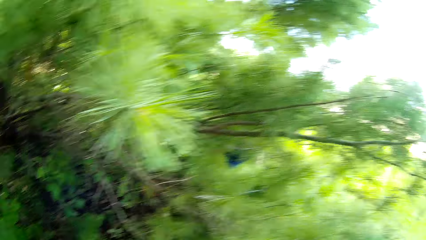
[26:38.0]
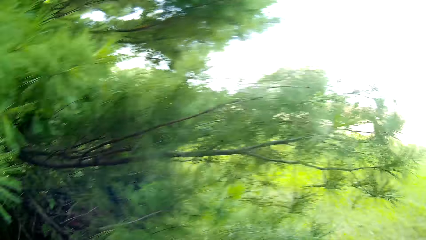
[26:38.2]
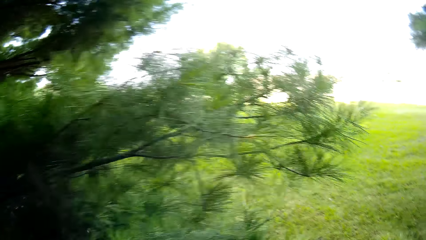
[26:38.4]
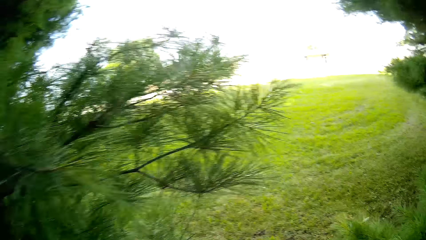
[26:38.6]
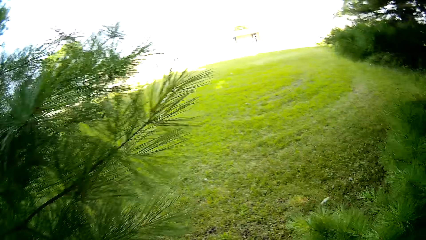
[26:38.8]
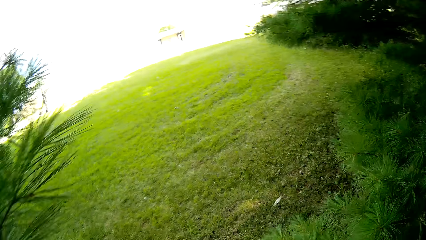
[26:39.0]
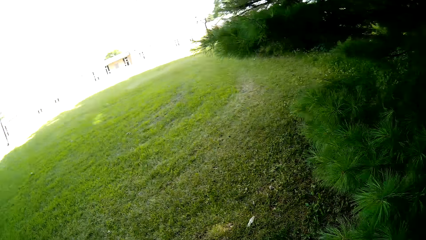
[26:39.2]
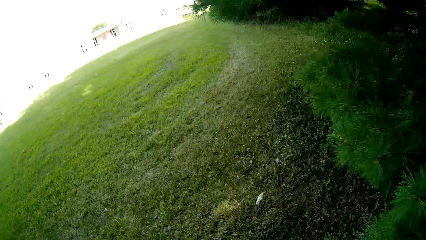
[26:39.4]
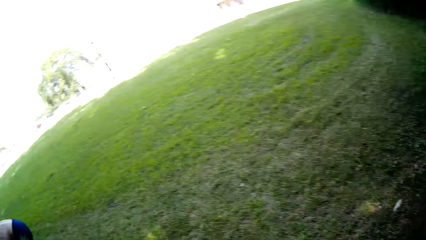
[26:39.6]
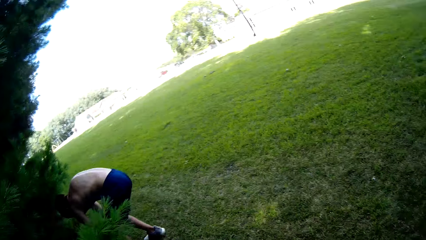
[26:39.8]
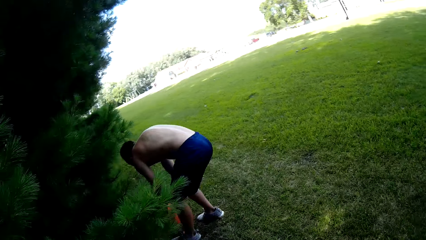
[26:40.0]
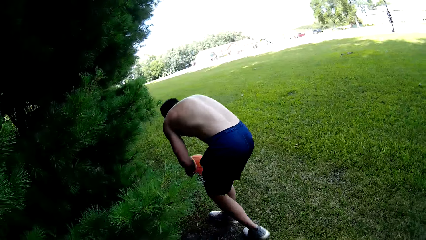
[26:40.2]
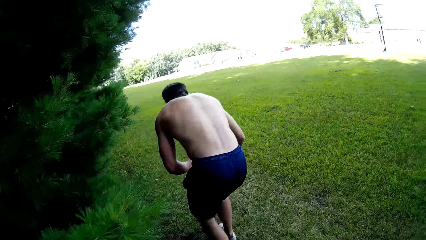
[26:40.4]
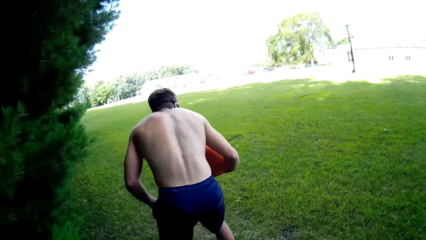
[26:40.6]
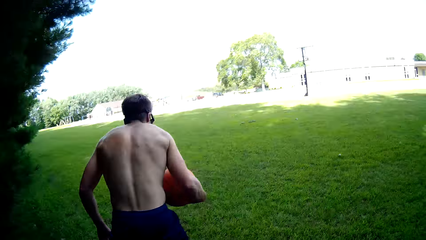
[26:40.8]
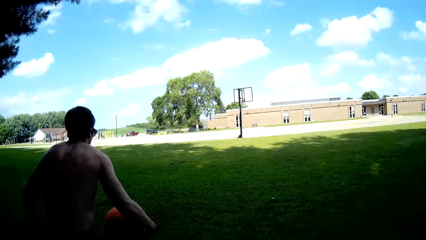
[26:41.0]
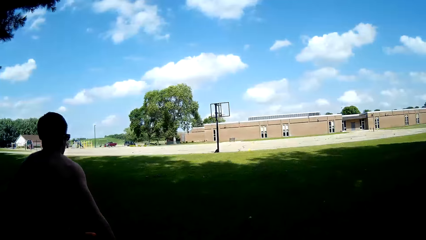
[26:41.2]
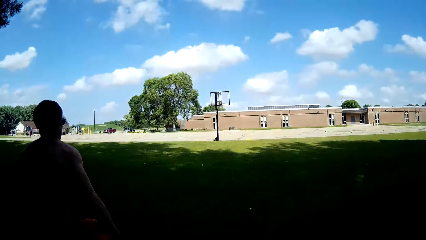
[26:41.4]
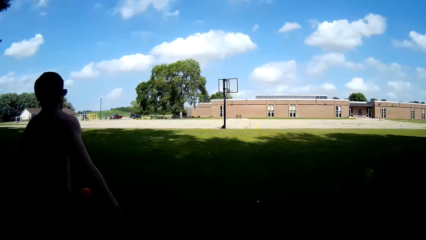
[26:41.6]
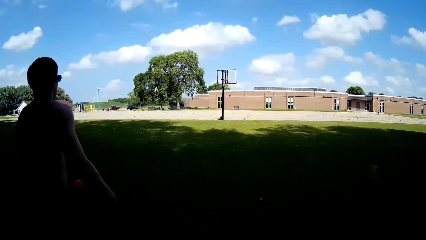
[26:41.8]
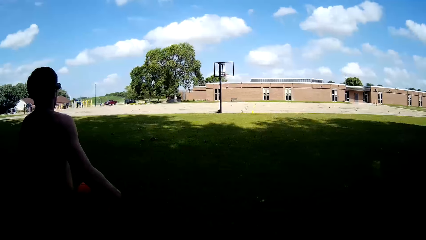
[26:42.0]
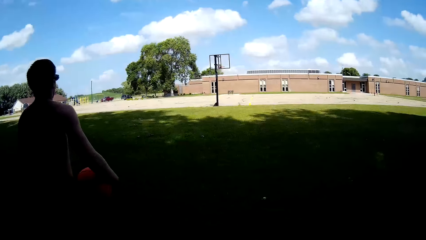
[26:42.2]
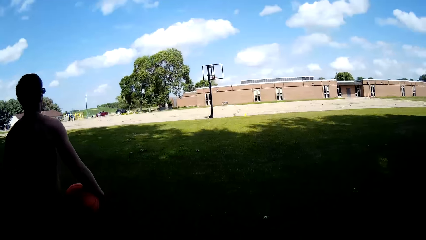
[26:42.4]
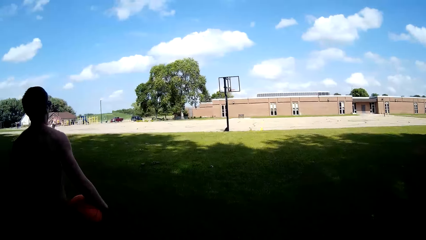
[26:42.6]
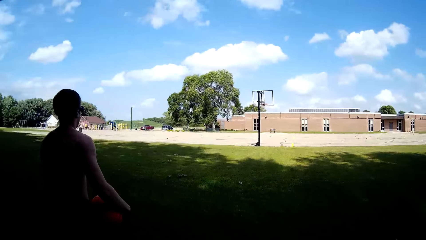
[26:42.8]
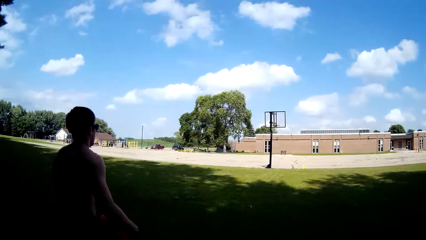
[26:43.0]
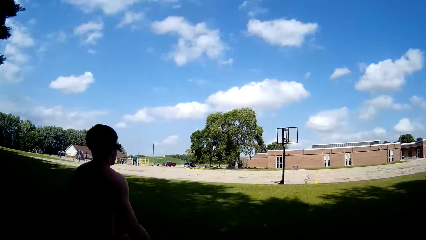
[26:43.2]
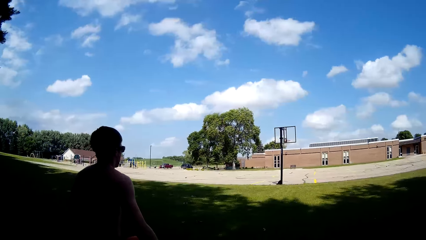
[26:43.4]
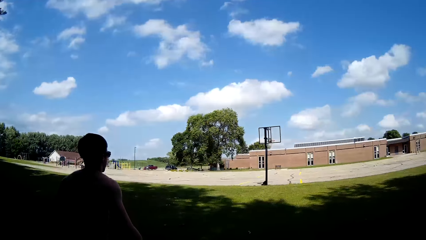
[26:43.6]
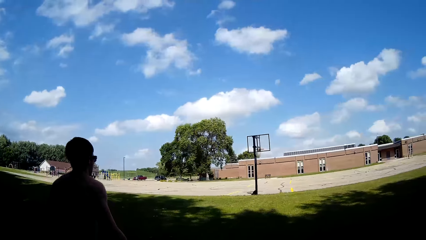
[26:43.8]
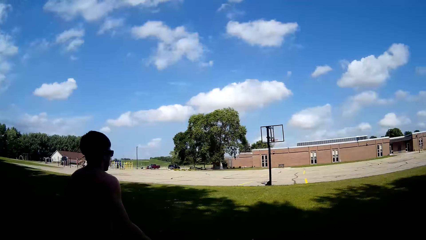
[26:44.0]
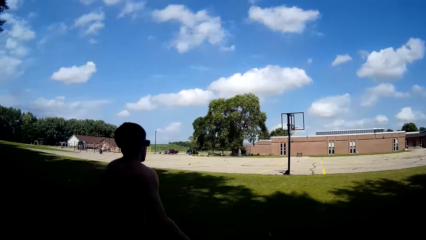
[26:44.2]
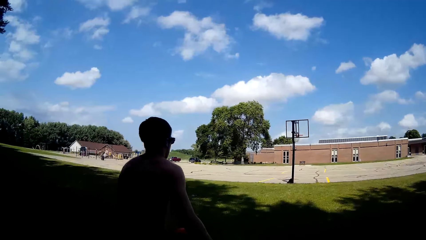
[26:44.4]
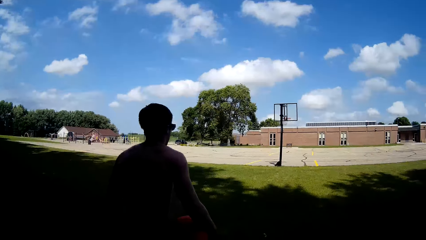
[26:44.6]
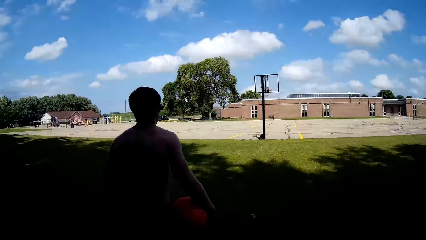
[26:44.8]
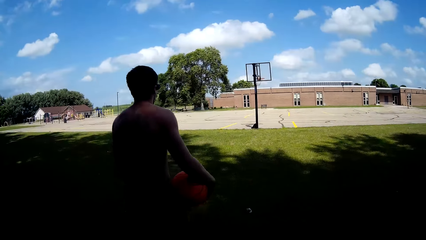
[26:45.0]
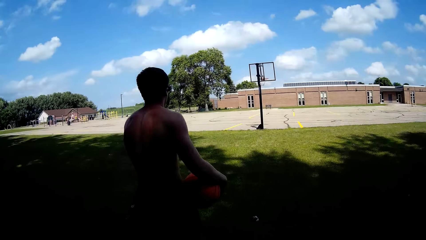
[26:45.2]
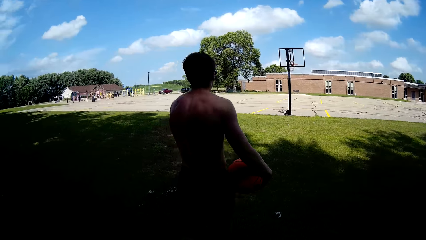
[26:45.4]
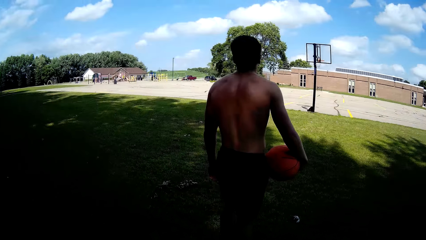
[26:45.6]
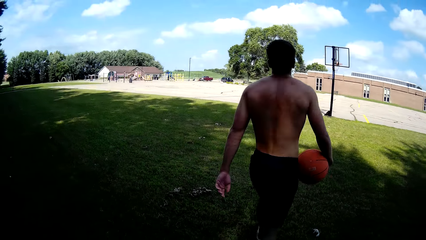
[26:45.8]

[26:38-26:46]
A man takes the ball. The camera wearer walks back to the basketball court. The man walks with the ball in his hand.

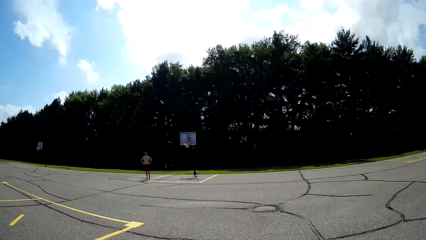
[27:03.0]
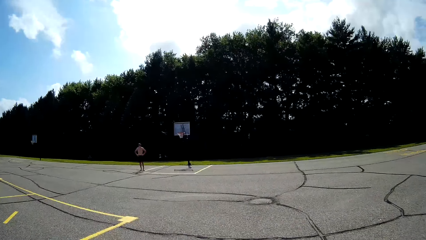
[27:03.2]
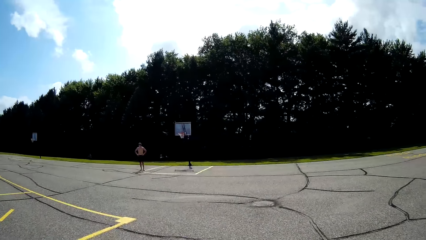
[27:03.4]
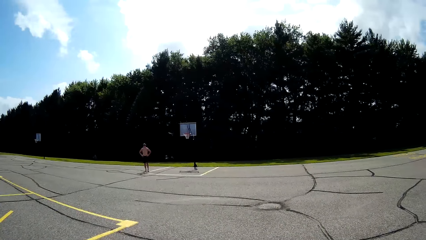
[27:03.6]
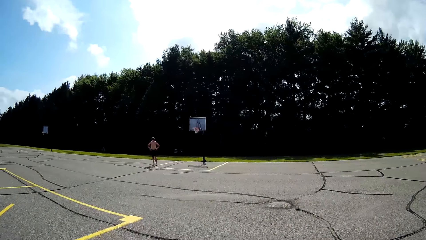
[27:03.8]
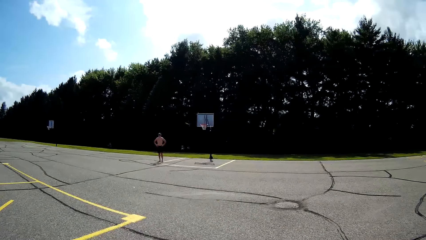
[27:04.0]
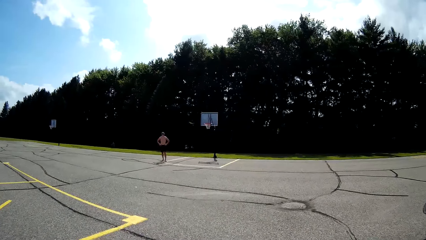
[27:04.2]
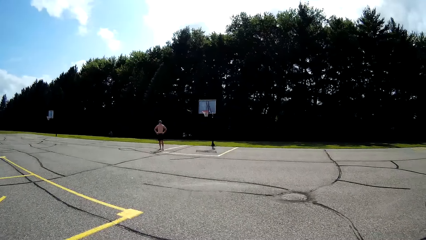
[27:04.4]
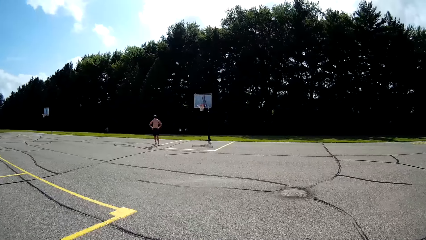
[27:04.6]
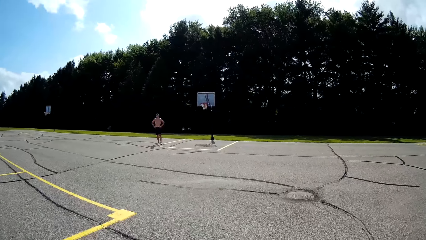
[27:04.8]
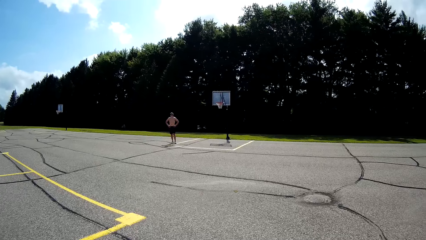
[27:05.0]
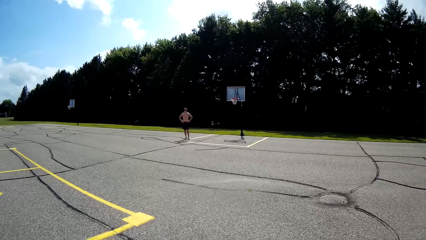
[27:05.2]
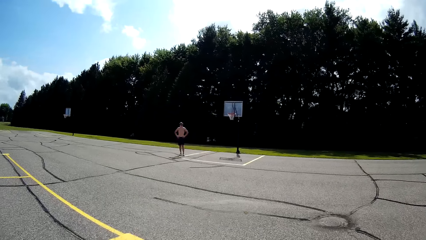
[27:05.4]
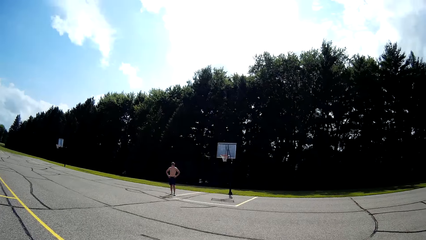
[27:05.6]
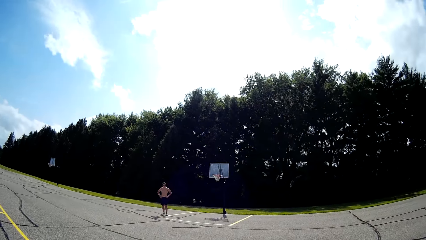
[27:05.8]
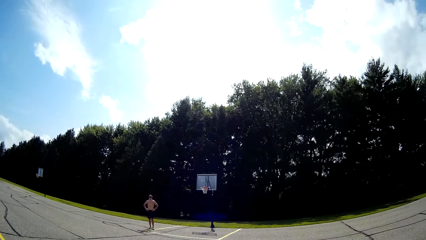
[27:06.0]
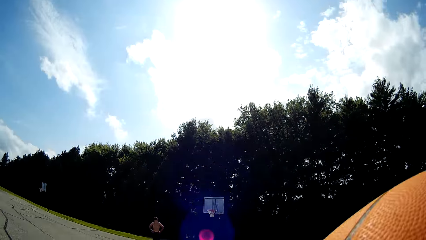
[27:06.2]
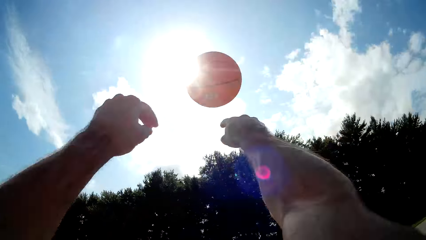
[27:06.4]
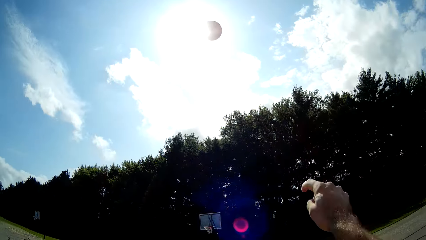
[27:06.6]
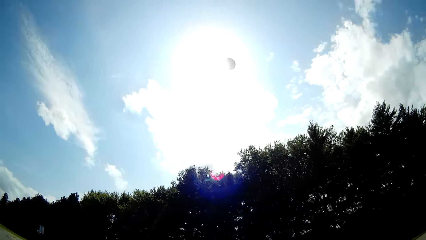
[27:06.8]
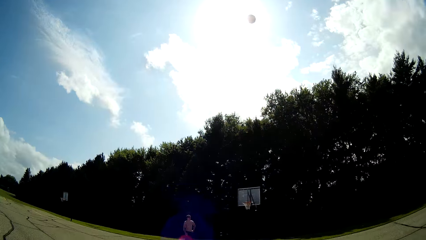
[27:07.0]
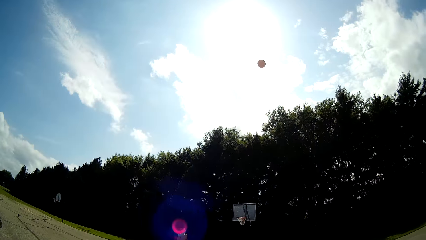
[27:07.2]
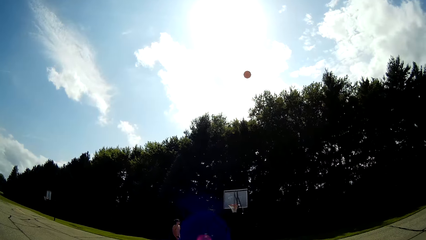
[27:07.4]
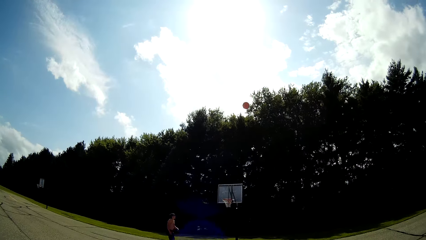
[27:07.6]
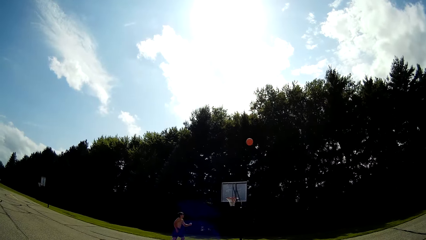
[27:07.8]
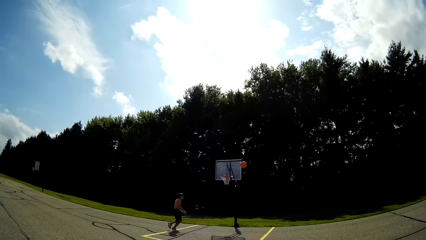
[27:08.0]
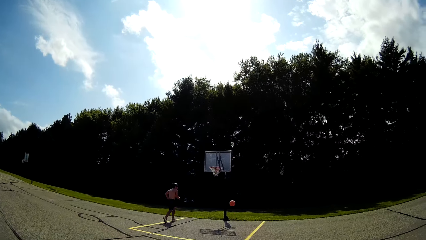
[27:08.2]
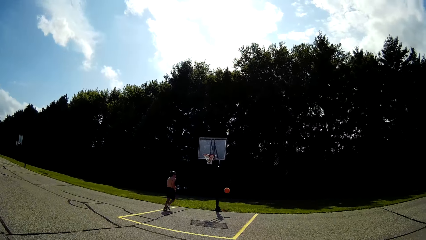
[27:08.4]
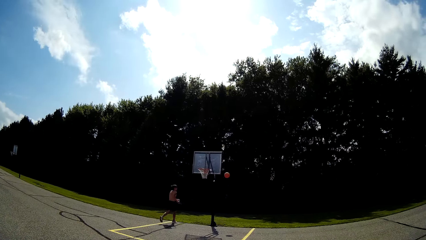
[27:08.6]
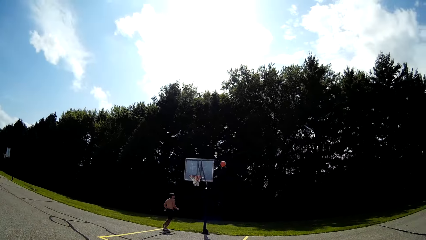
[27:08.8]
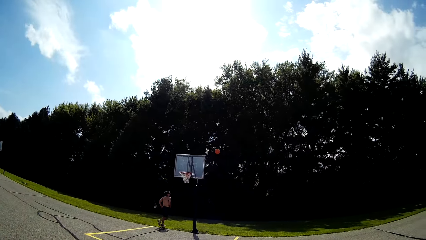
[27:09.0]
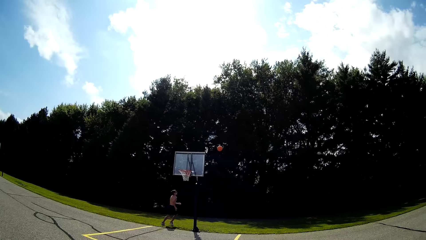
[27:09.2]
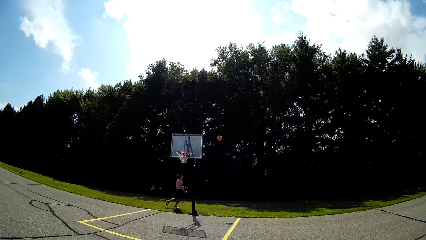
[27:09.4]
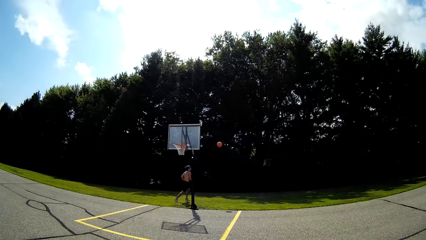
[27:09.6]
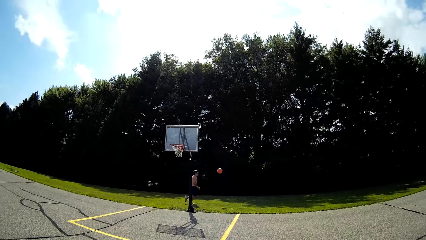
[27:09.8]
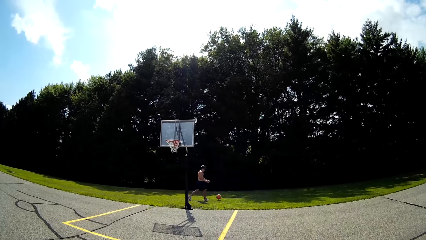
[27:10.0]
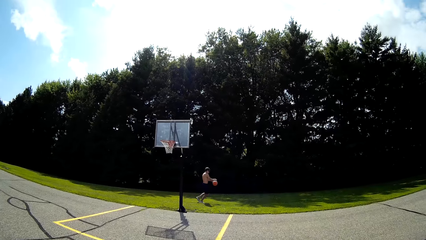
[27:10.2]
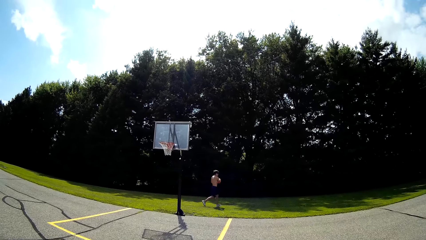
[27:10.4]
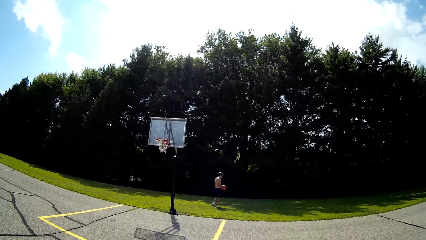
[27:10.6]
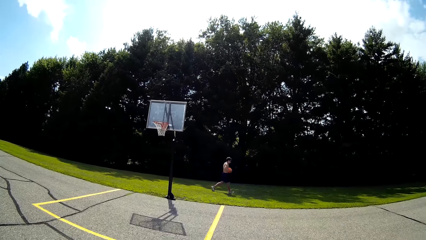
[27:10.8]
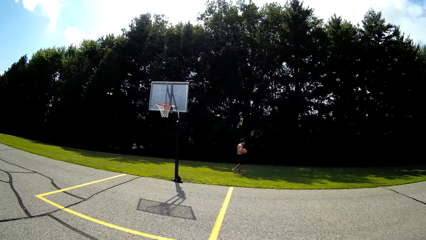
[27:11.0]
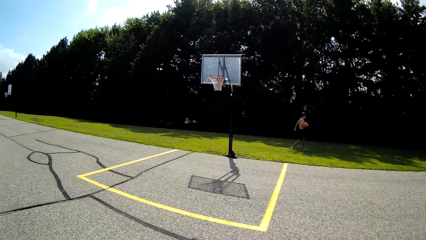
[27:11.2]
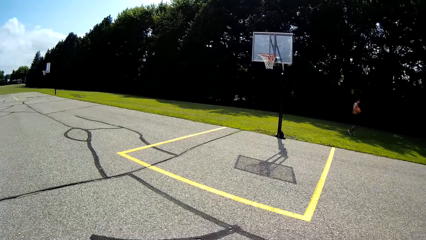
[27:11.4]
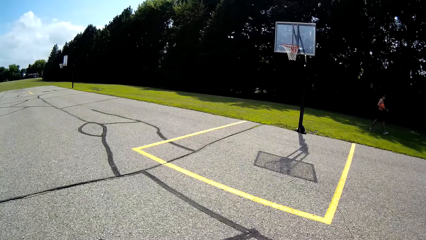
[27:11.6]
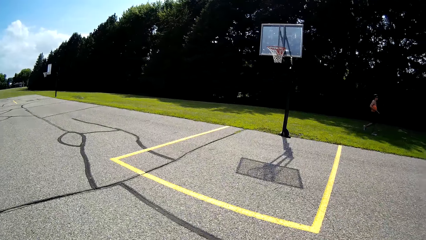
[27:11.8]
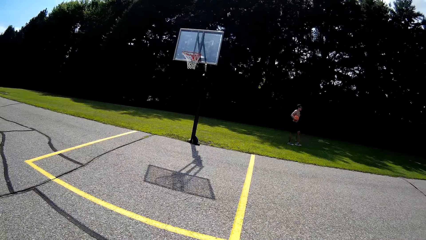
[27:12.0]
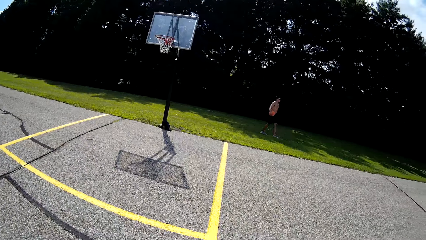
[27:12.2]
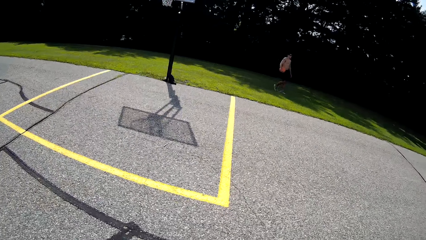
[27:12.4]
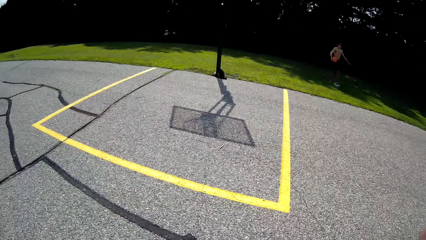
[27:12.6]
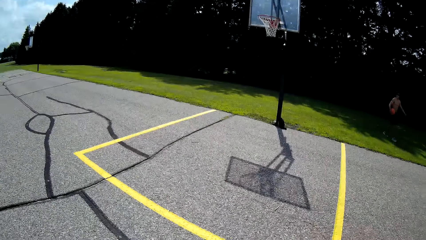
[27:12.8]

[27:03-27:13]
A man stands in the field. The camera wearer throws the basketball towards the basketball post. The man runs after the ball and holds the ball in his hand.
